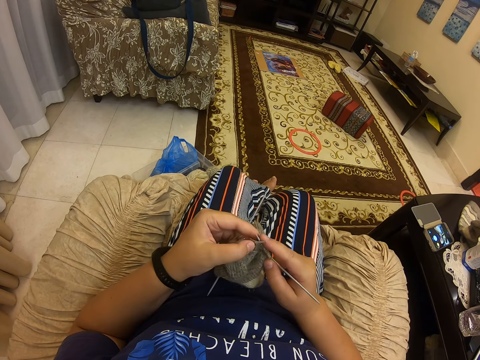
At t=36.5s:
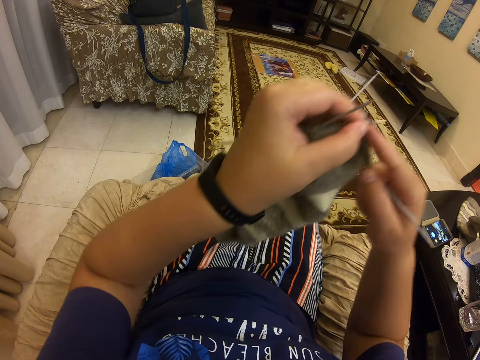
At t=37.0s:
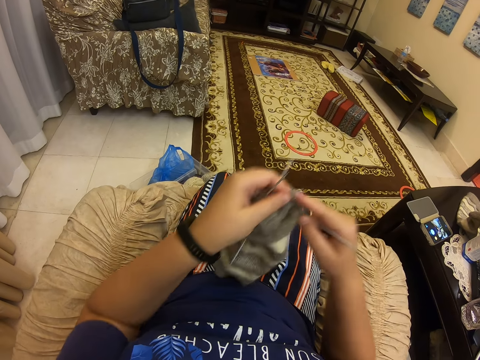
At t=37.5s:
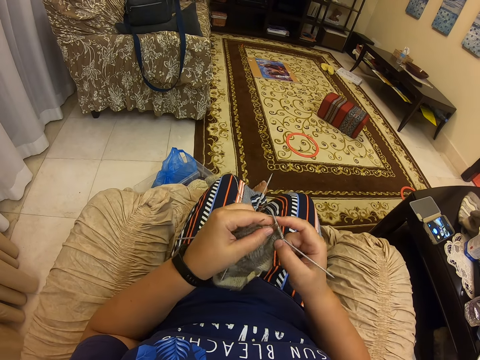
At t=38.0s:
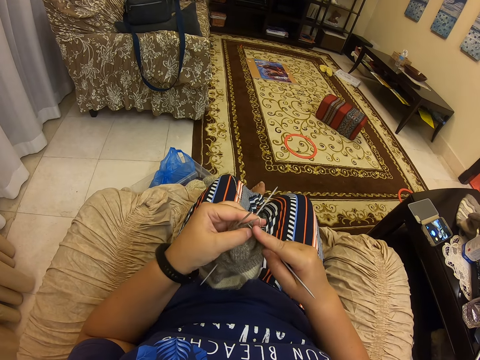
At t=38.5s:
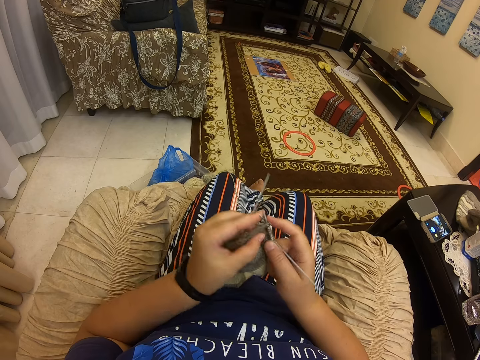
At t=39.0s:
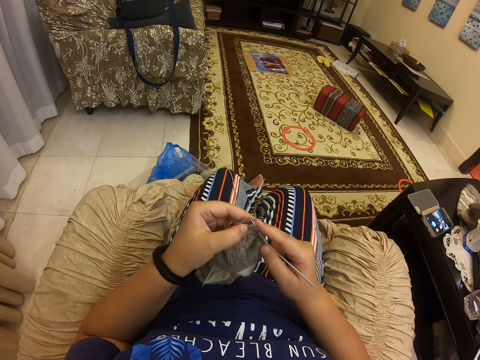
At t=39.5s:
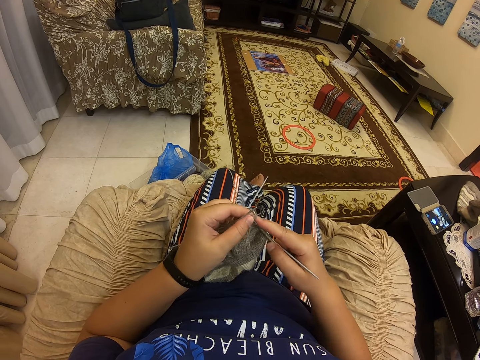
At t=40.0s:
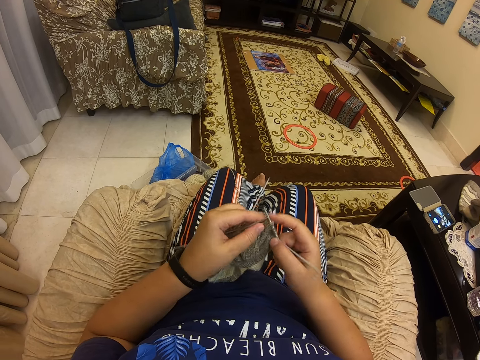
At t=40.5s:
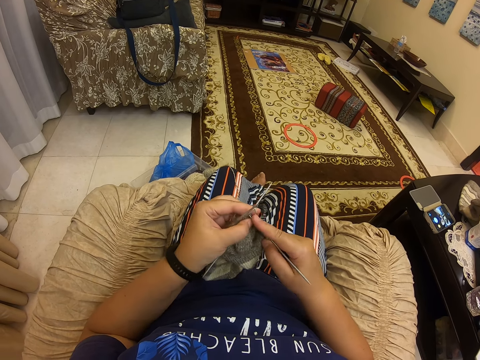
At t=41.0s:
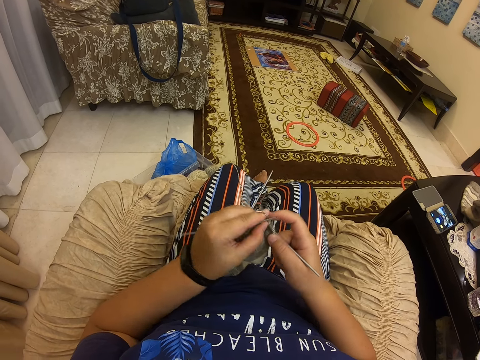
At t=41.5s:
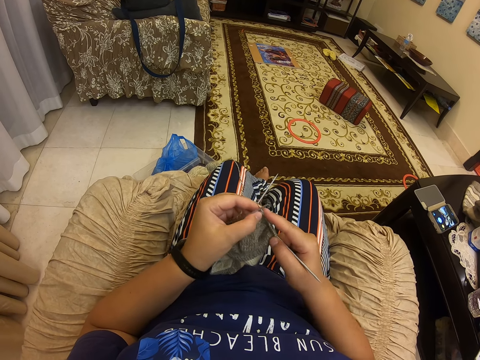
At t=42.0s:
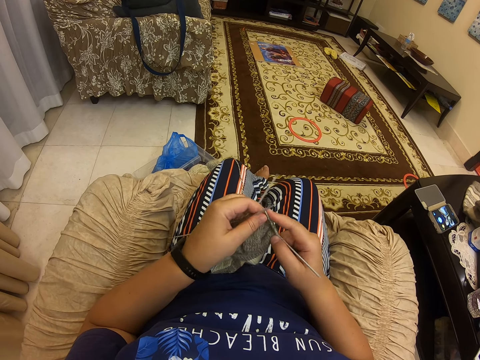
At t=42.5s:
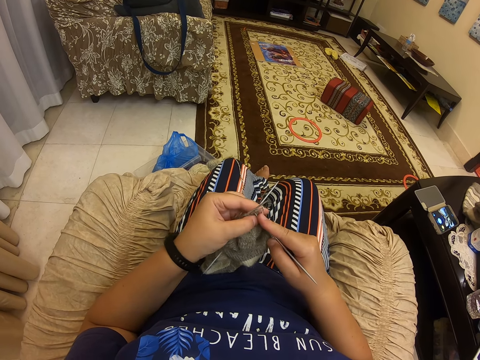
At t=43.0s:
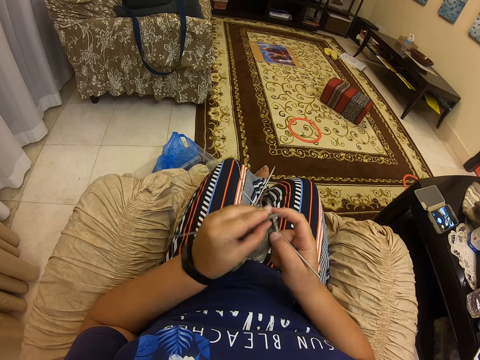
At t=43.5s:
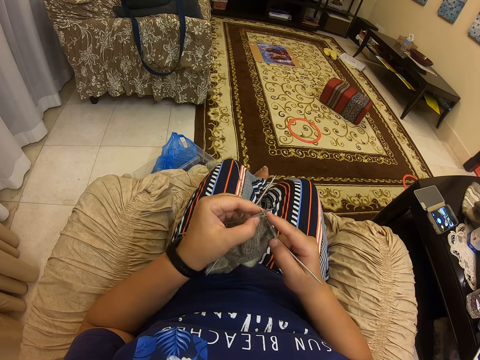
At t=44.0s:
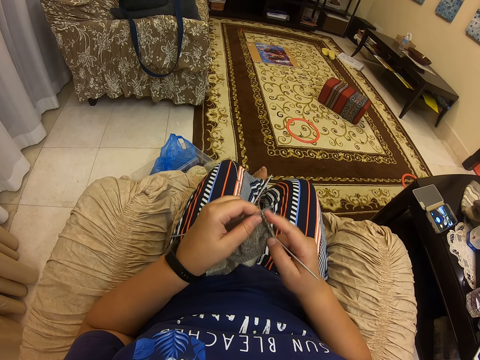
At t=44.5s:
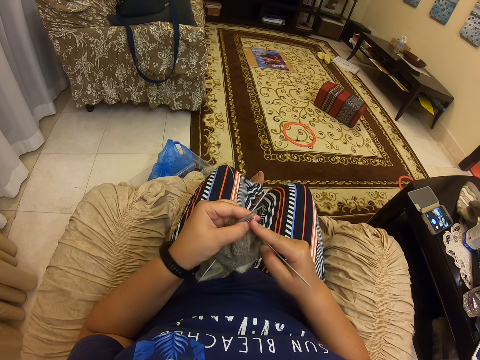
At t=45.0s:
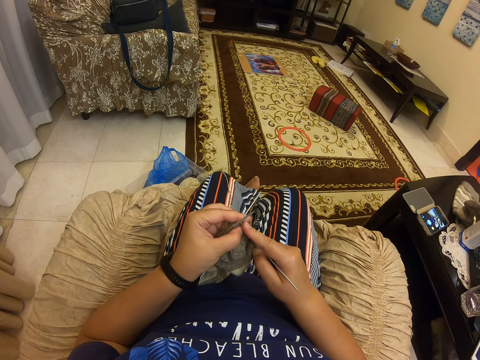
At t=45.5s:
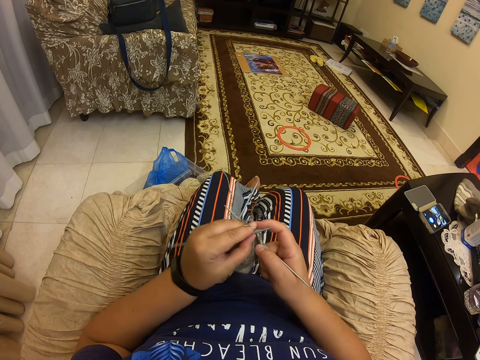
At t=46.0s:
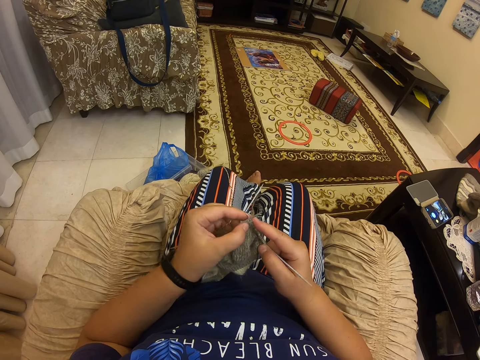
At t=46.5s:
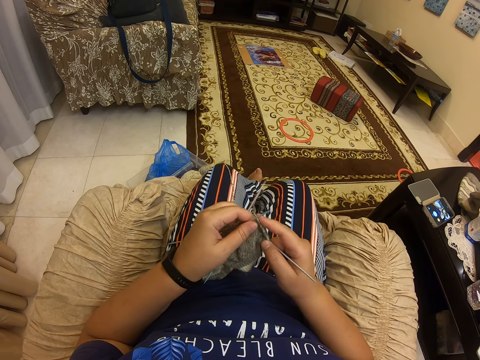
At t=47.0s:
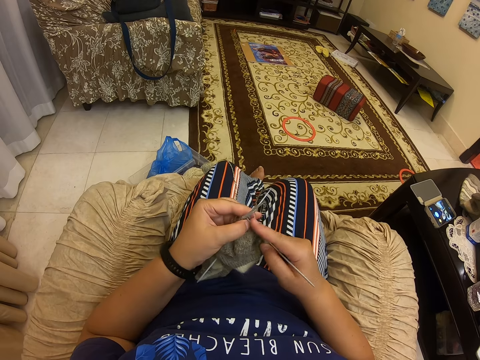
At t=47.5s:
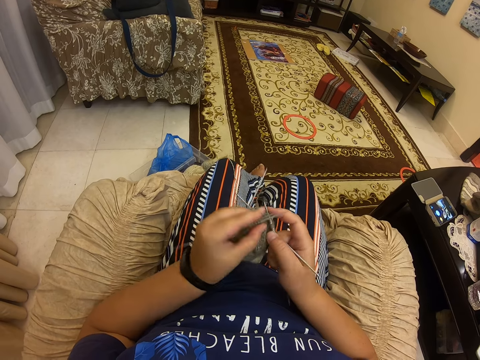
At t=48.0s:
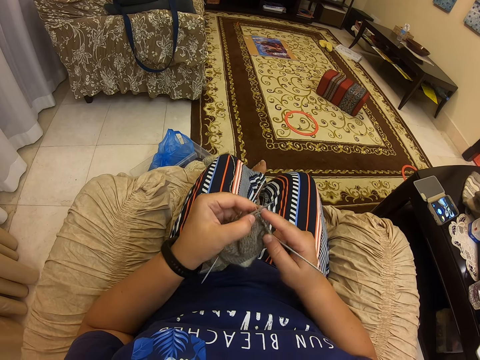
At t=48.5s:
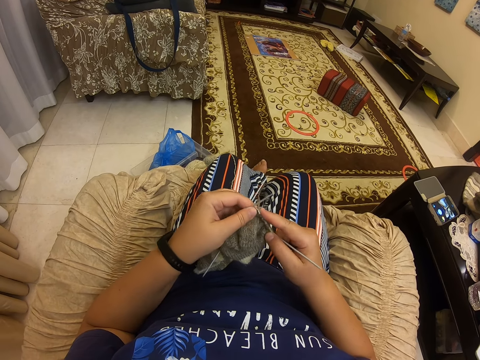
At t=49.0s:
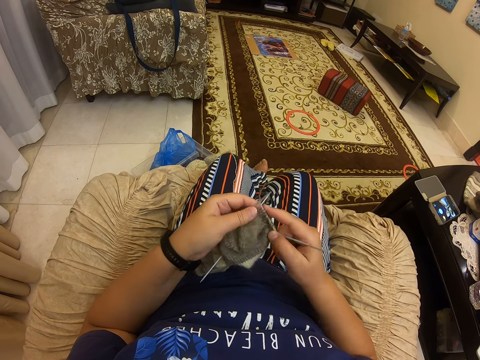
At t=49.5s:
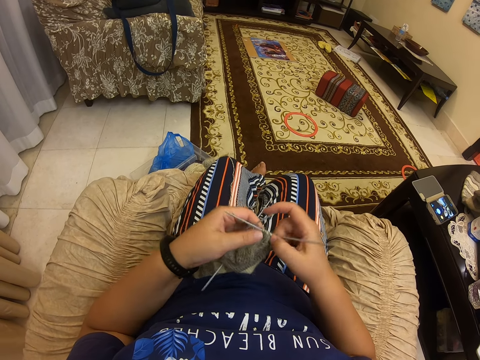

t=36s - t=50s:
The camera wearer lifts the sweater. They put the sweater on the lap. They sew the sweater. They converse with a woman. They crochet the sweater with the crocheting needle and a thread.

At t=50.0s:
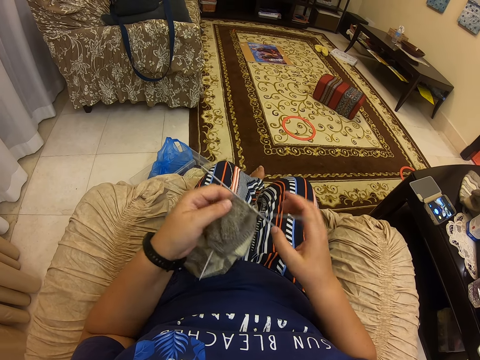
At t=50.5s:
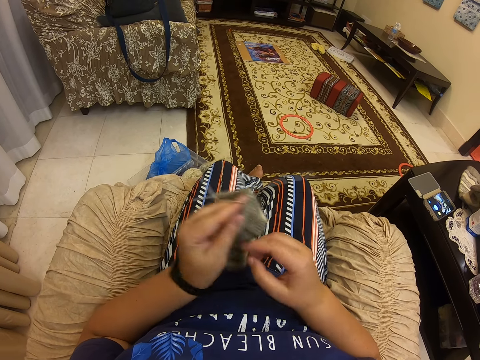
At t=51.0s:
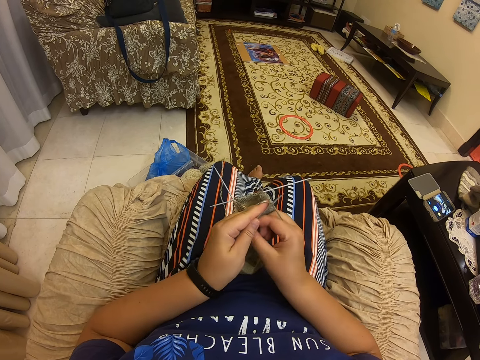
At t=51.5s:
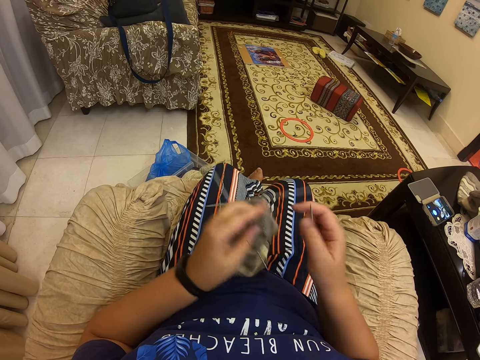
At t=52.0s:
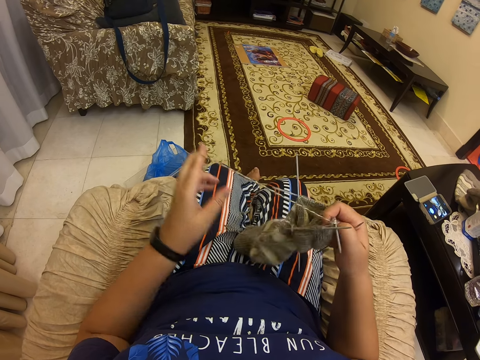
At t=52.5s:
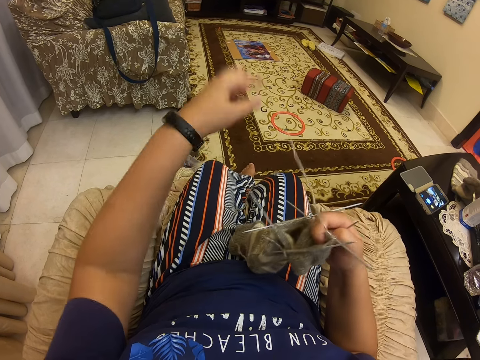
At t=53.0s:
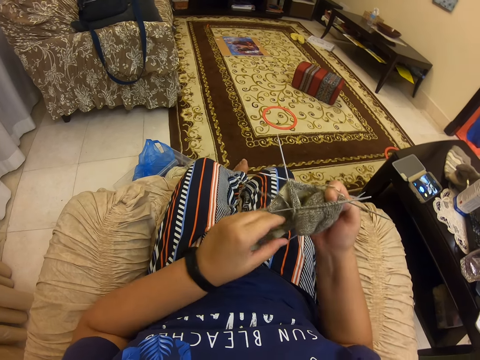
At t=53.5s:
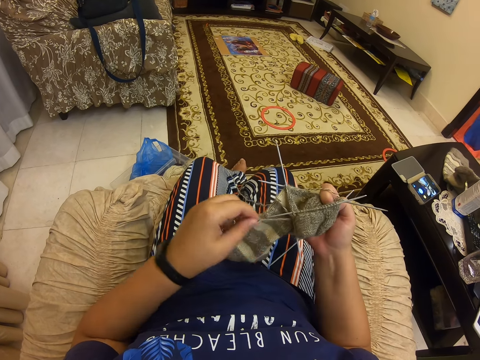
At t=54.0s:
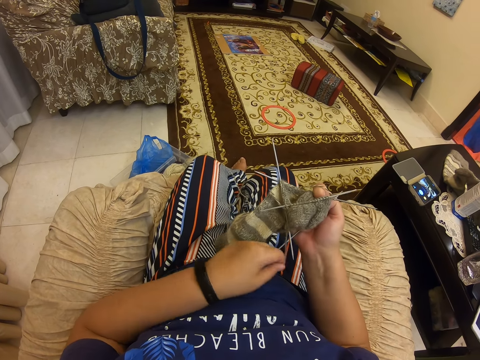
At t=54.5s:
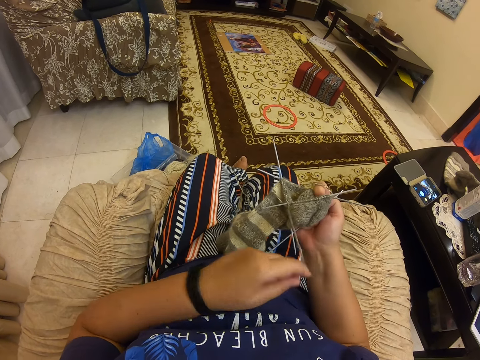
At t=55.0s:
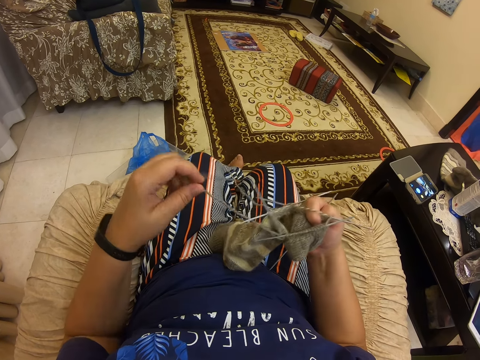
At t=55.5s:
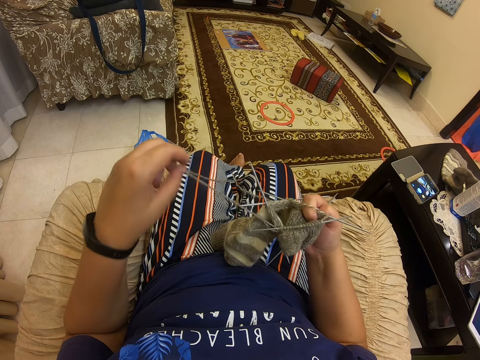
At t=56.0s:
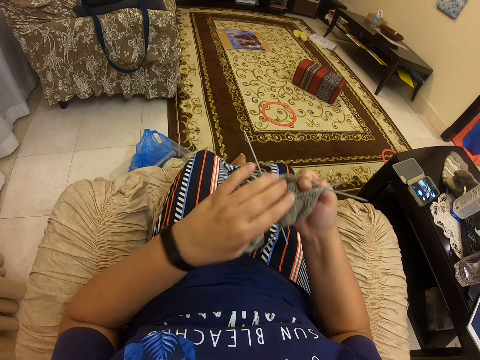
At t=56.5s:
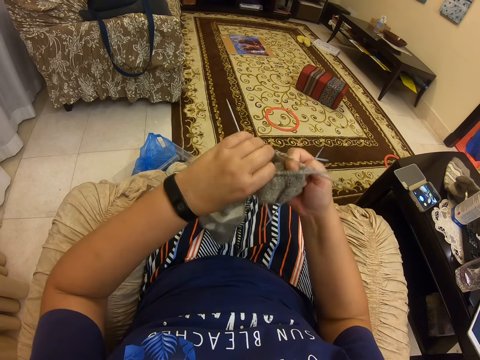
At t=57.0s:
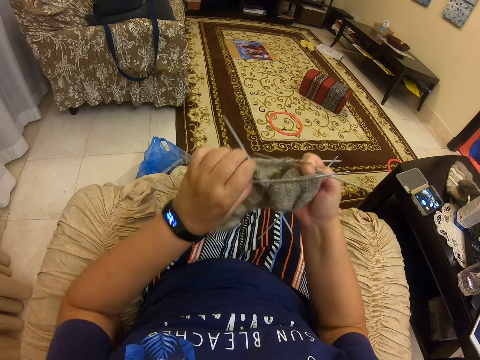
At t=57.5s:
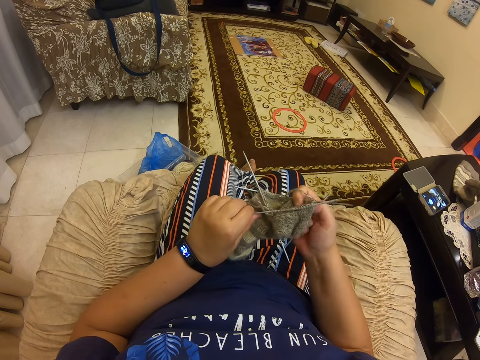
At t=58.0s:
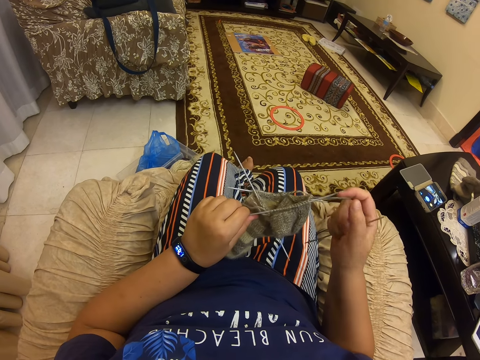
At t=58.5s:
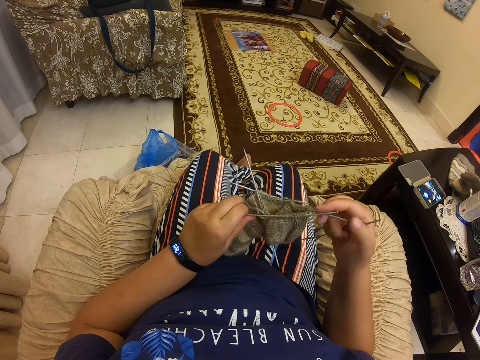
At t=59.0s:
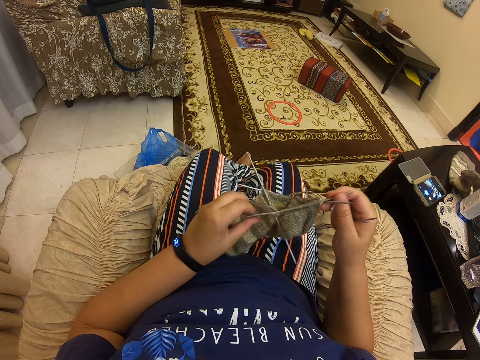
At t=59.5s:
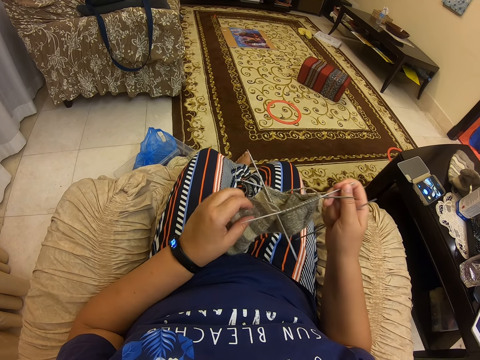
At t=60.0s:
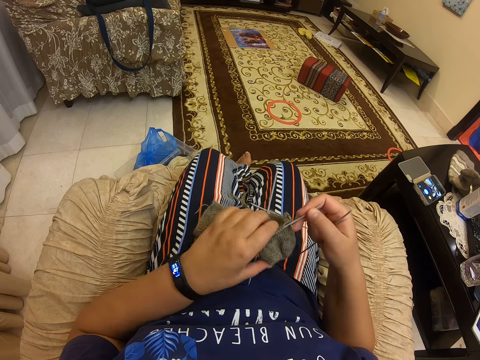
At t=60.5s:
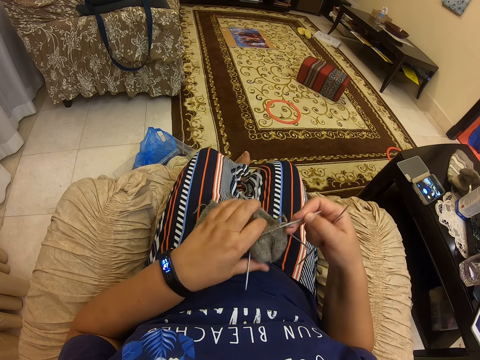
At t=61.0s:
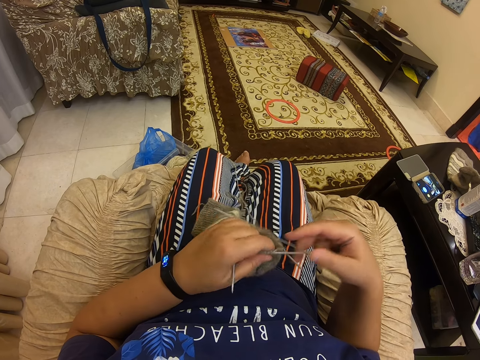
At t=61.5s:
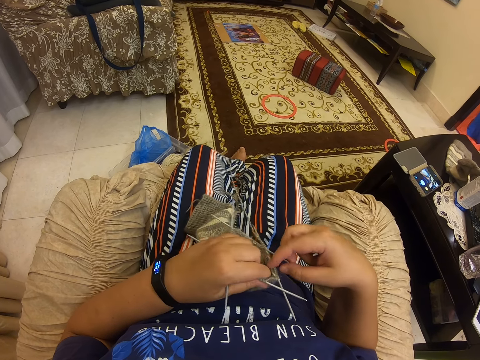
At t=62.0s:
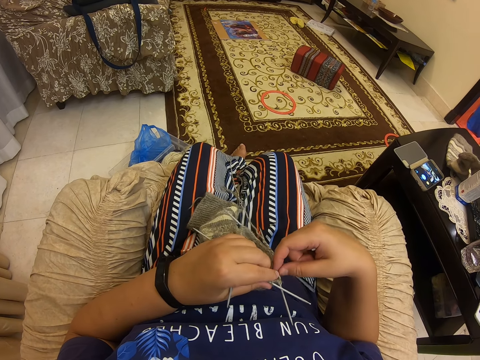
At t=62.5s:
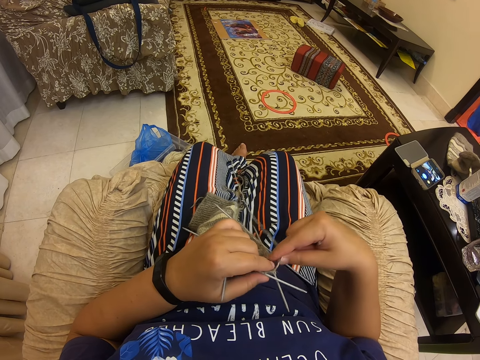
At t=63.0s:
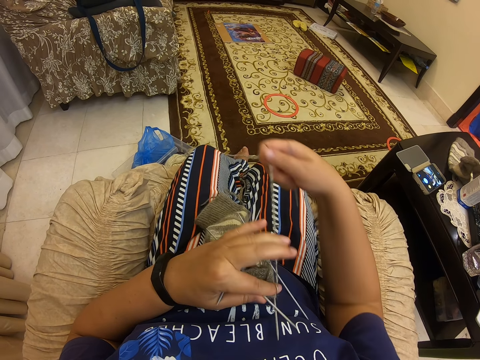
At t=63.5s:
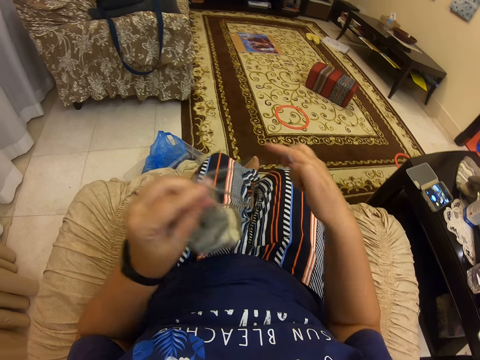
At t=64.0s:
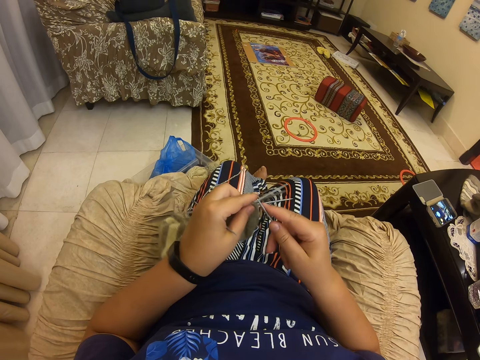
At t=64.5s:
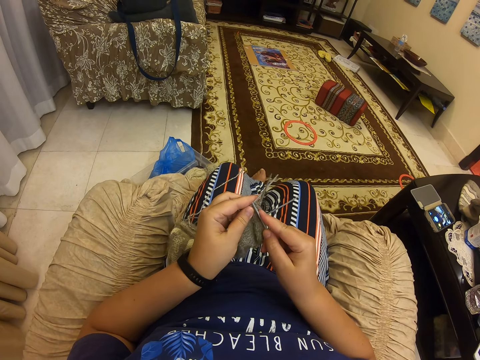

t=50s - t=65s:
The camera wearer holds the crochet. They straighten the thread. They touch the crocheted sweater. They hold the thread. They hold the sweater. They hold the crochet. They straighten the thread.
